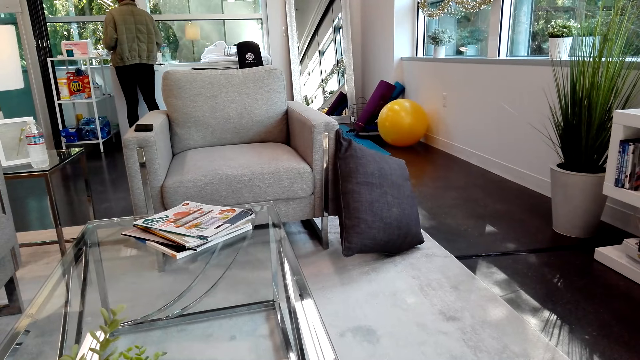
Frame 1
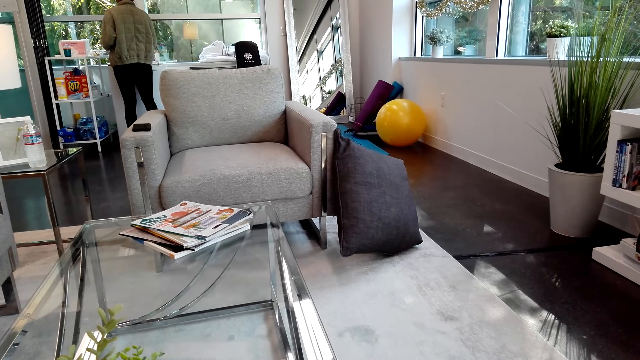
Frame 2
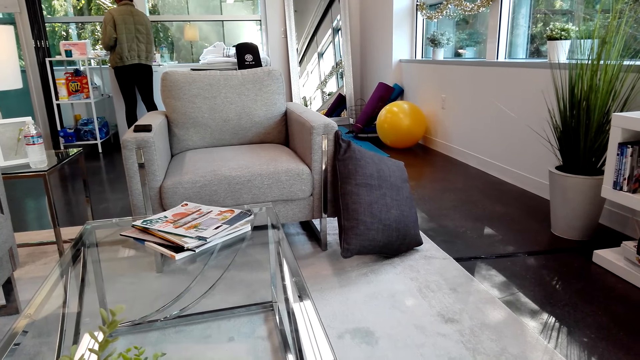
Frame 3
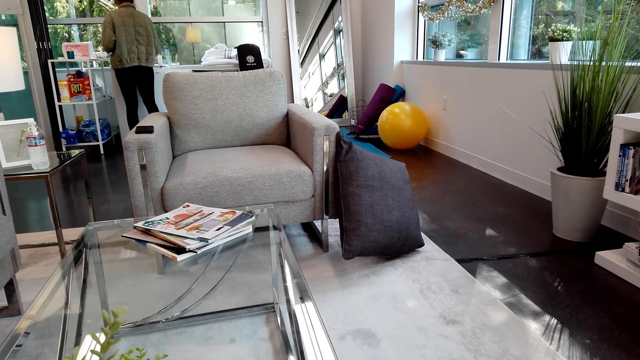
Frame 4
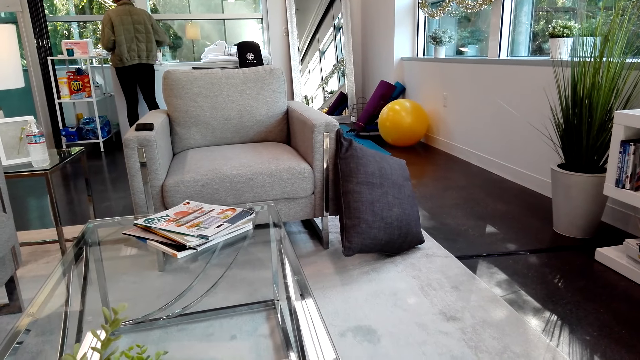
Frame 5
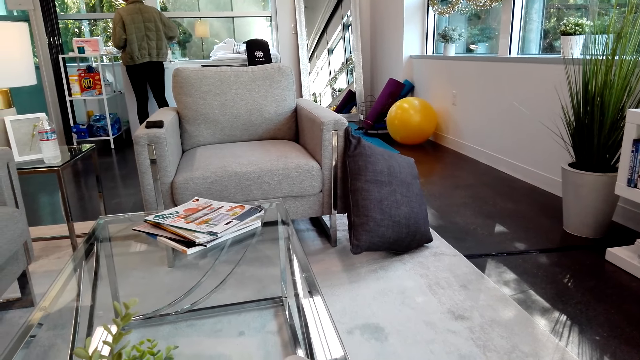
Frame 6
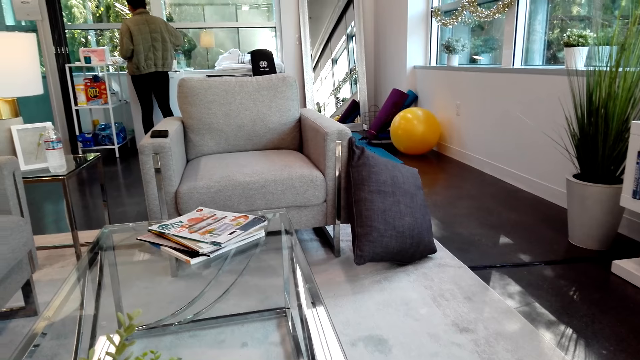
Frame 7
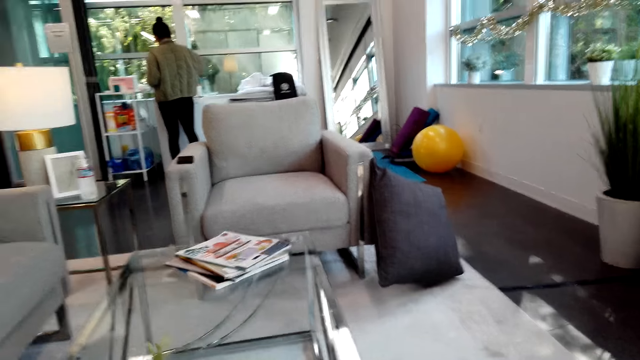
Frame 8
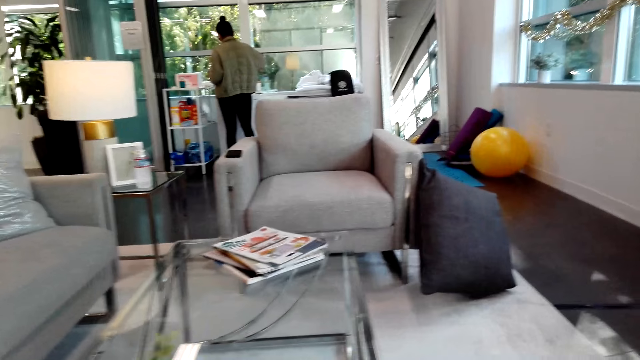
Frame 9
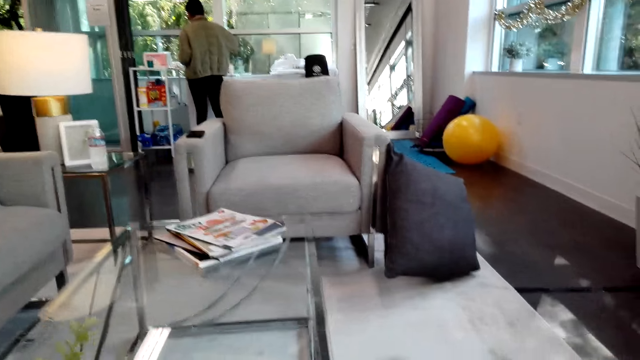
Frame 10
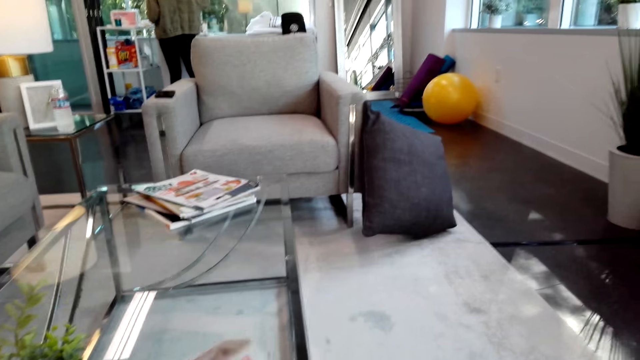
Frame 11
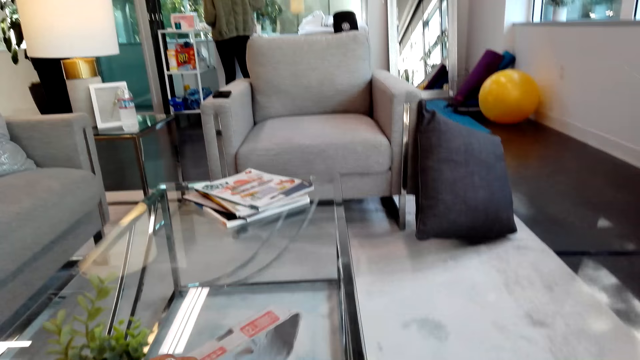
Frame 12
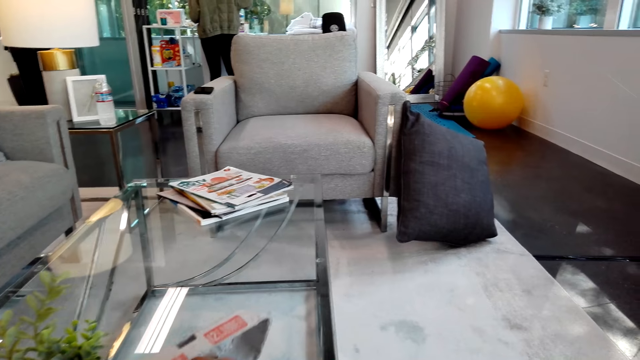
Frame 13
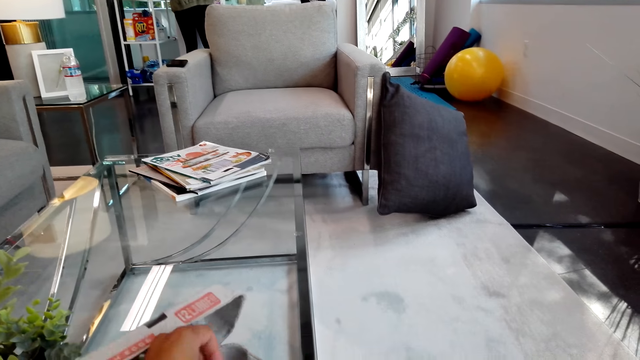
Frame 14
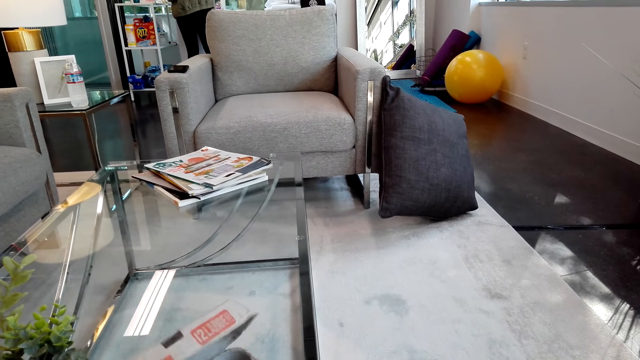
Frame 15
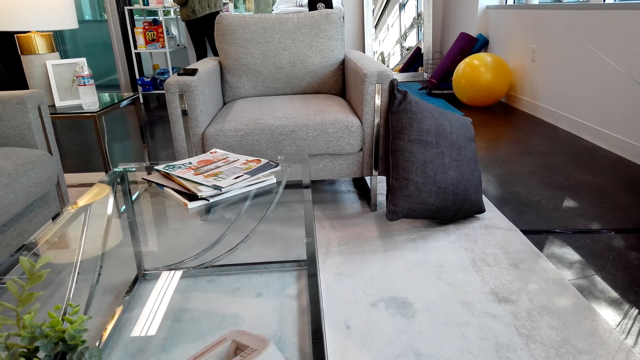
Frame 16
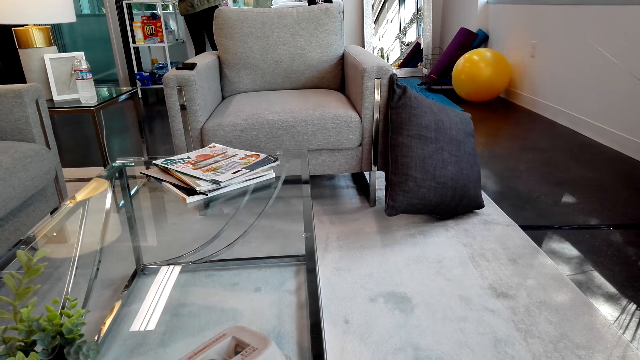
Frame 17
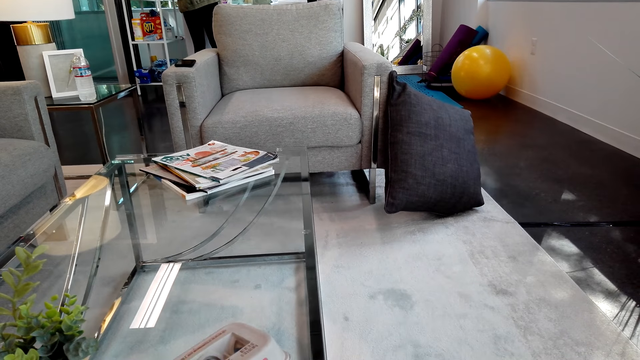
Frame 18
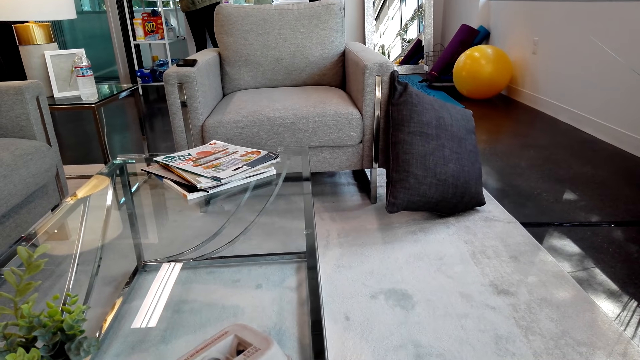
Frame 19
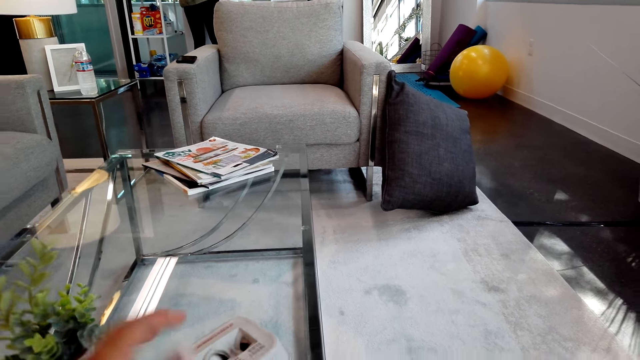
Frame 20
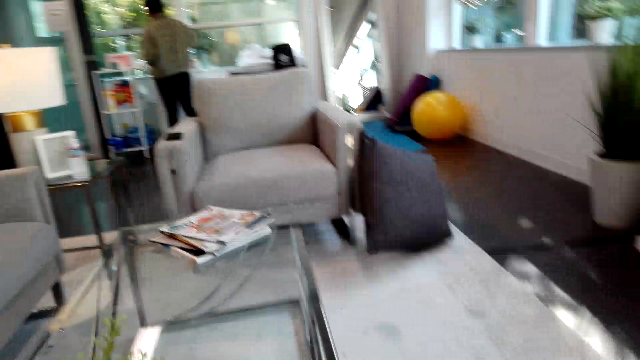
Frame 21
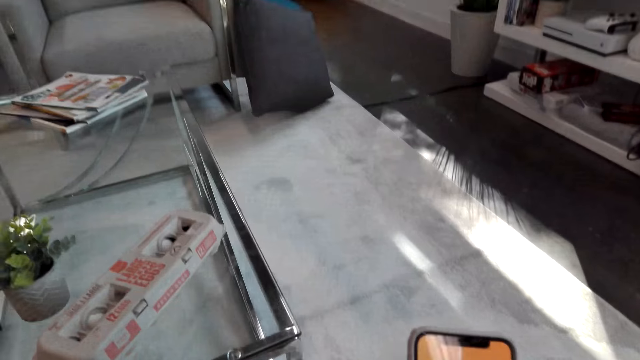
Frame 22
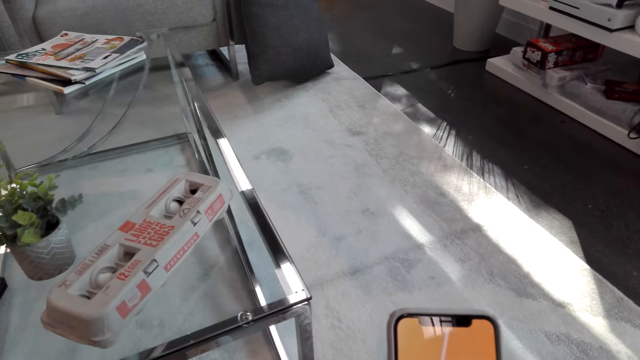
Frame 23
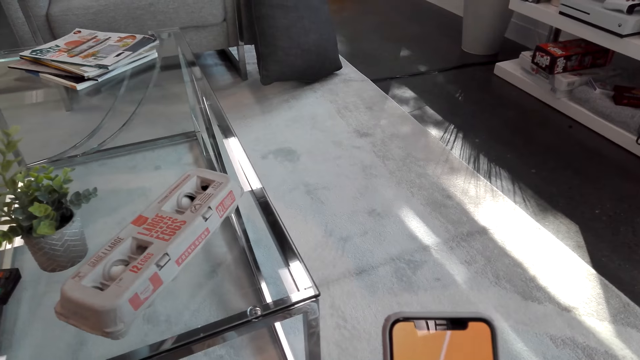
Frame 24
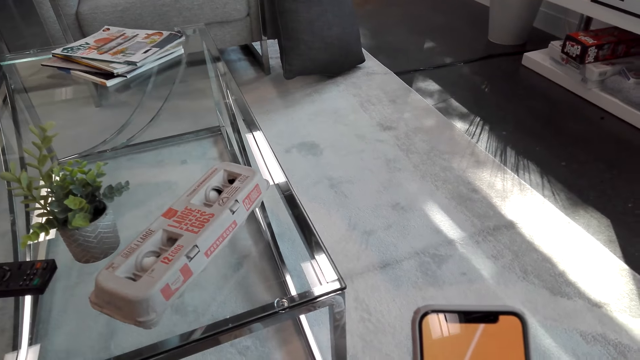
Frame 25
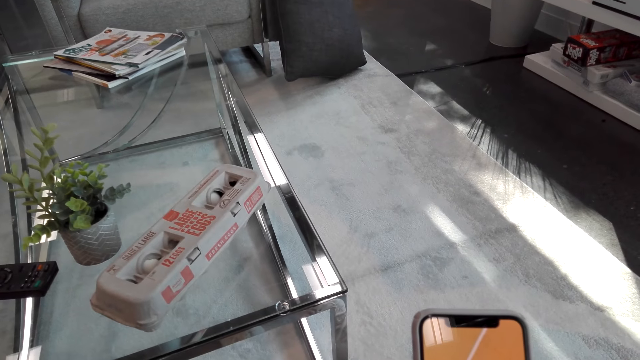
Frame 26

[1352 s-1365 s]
The camera wearer opens the egg tray. They close the tray, stare around, and look at the phone.

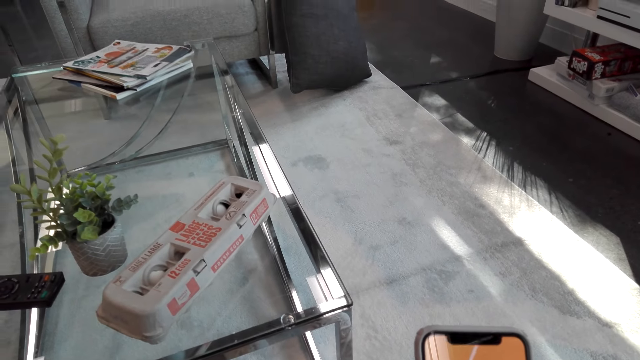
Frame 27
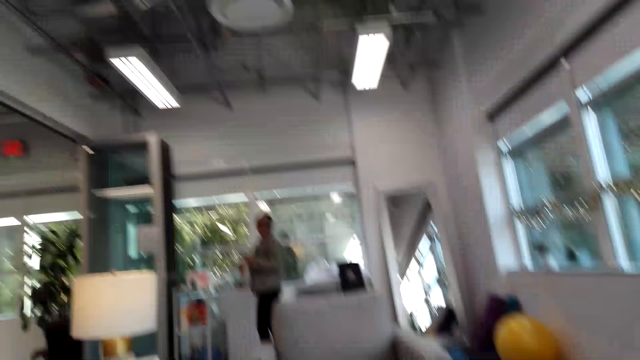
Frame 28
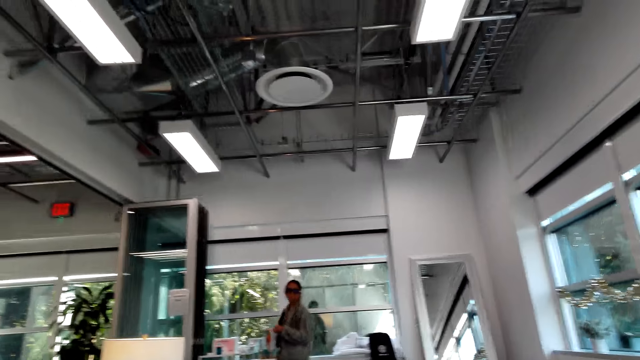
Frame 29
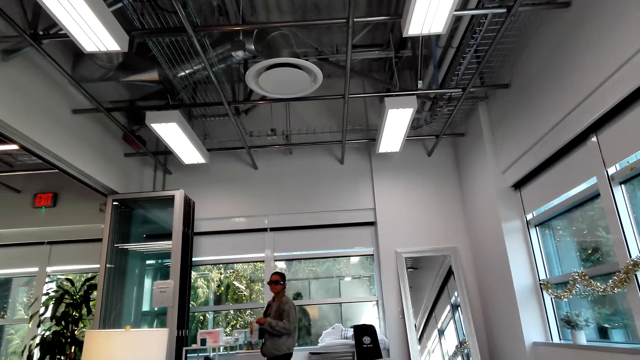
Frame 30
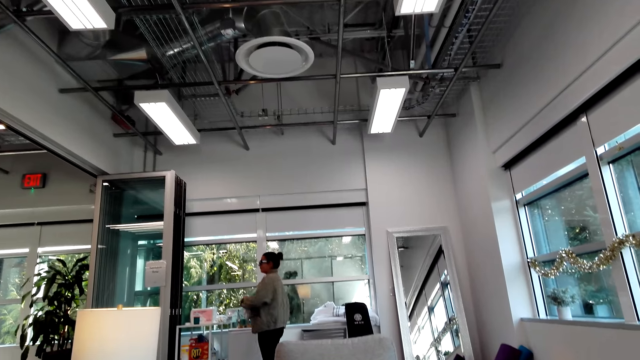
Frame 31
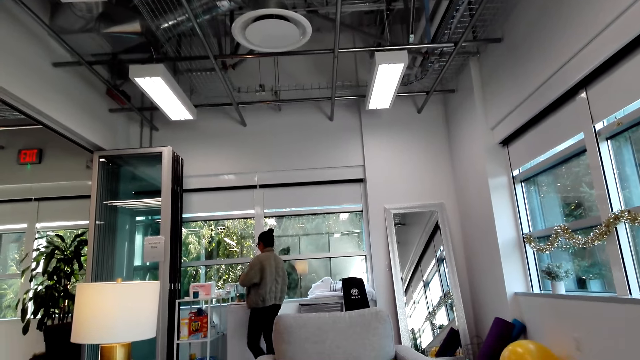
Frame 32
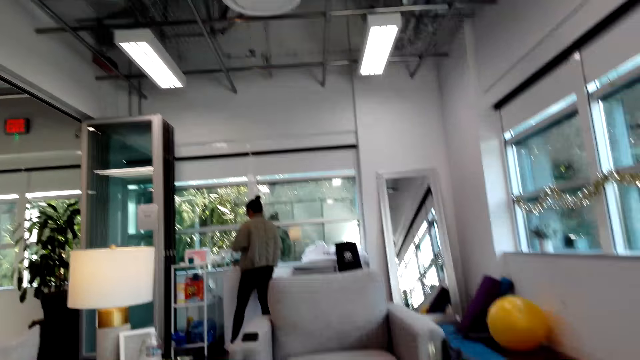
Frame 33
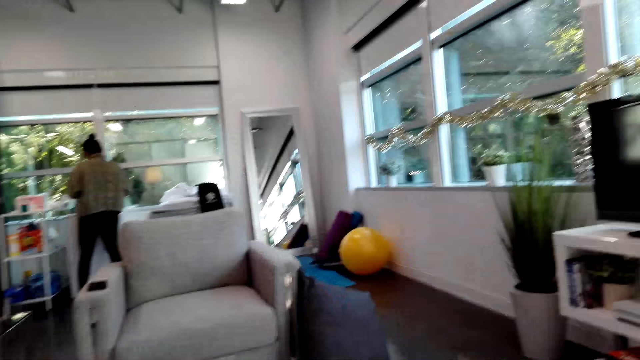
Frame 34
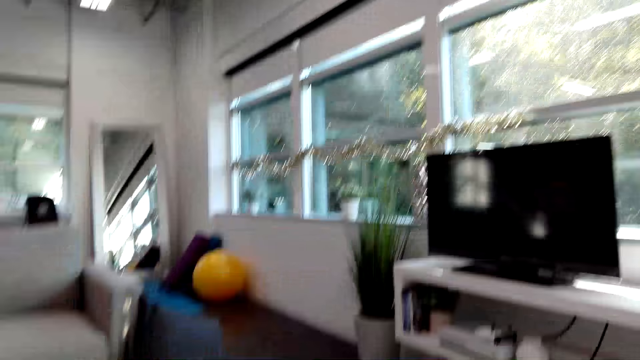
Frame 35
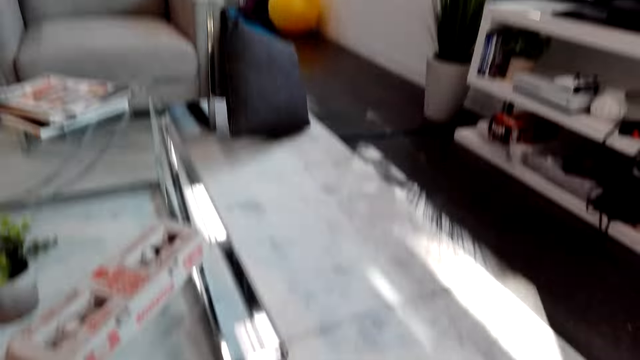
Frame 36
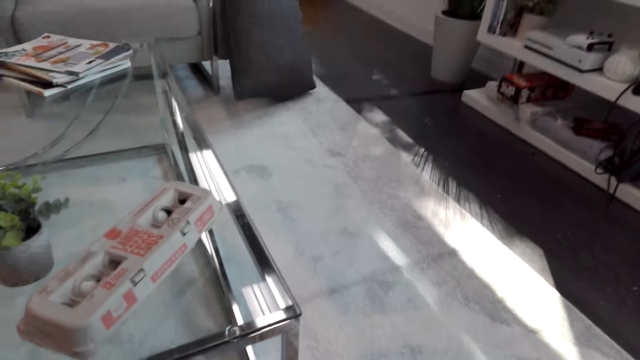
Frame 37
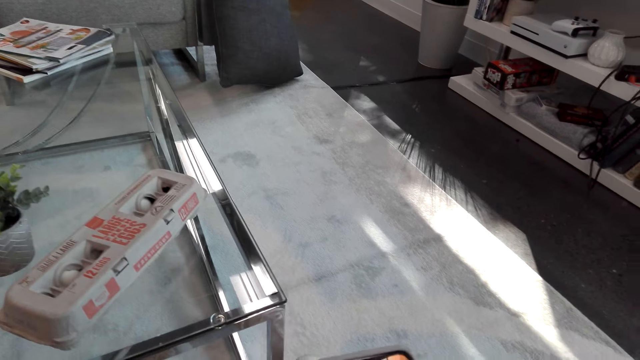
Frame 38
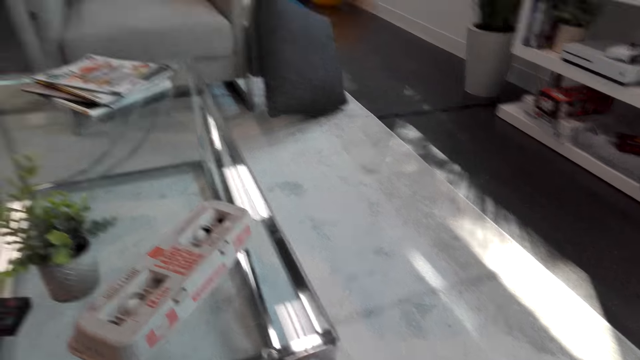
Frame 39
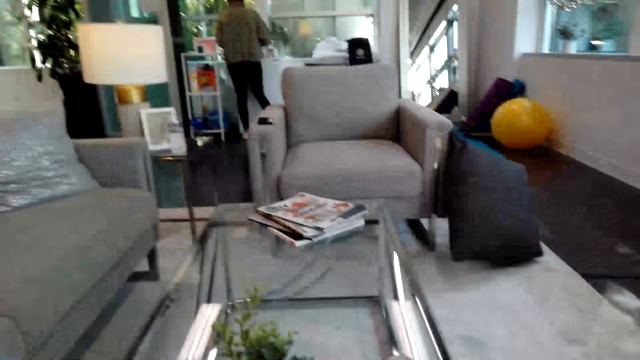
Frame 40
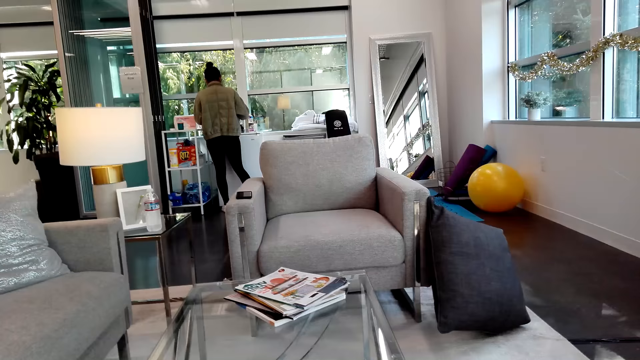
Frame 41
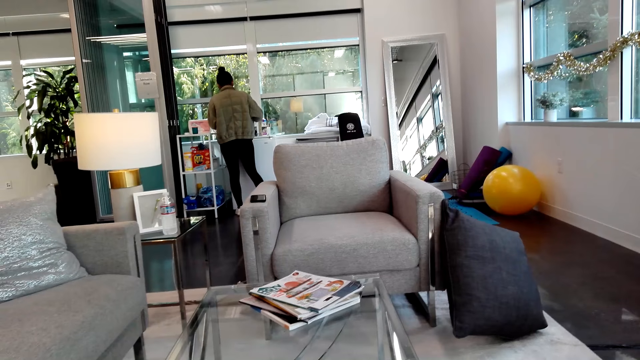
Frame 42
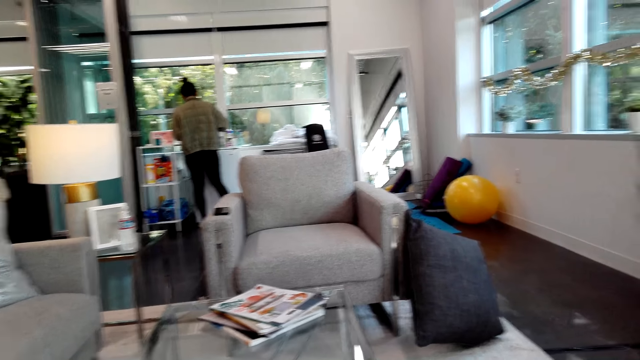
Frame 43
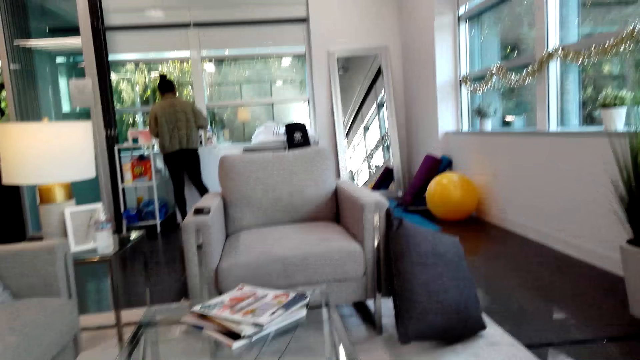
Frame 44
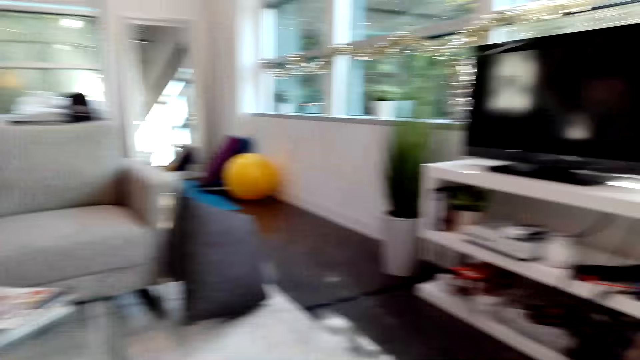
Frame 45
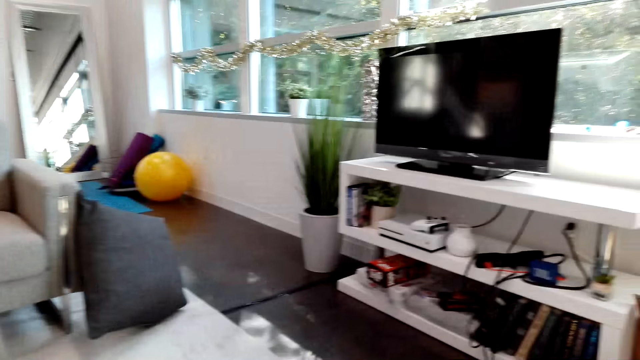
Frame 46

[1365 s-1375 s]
A woman talks with the camera wearer. The camera wearer looks at the woman. They hold a phone. They talk on the phone.
